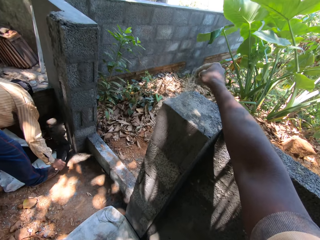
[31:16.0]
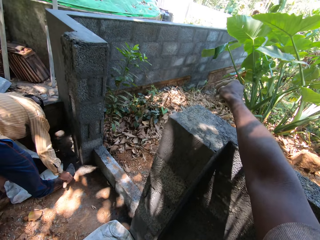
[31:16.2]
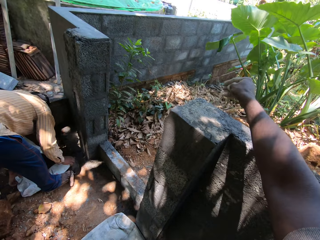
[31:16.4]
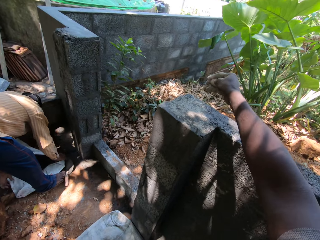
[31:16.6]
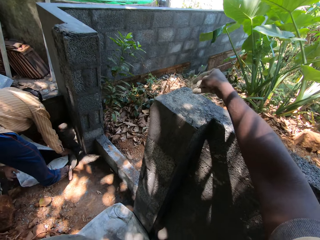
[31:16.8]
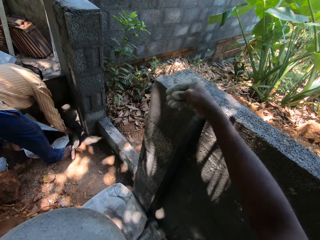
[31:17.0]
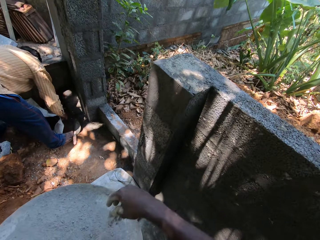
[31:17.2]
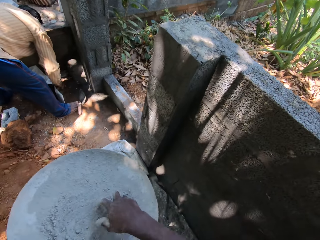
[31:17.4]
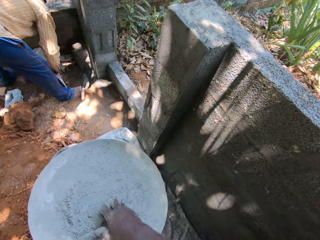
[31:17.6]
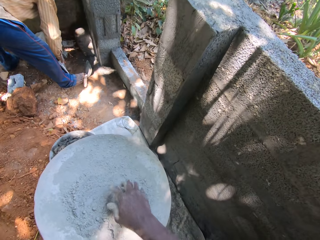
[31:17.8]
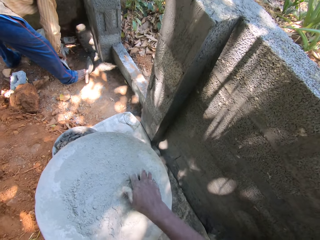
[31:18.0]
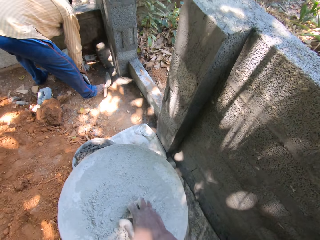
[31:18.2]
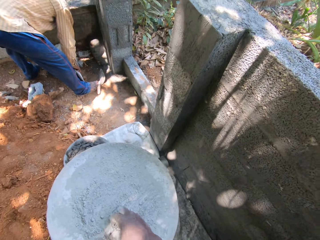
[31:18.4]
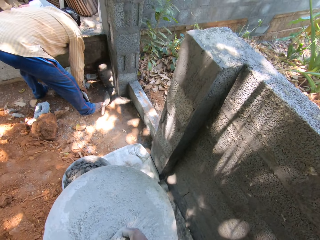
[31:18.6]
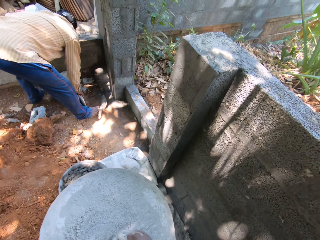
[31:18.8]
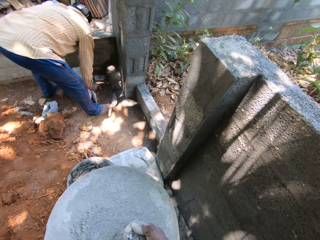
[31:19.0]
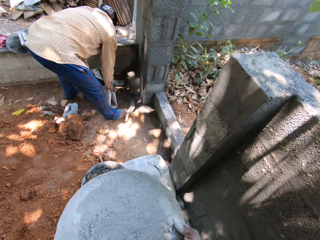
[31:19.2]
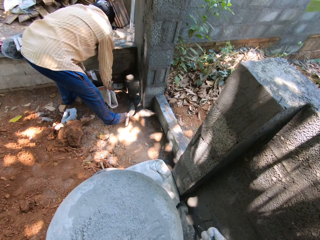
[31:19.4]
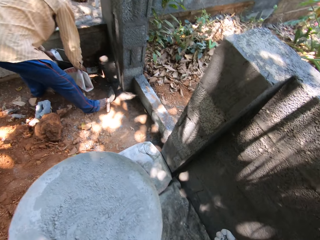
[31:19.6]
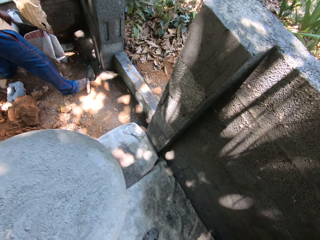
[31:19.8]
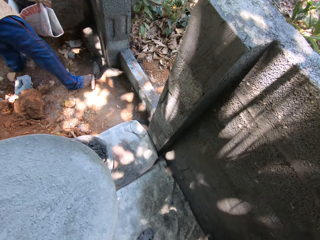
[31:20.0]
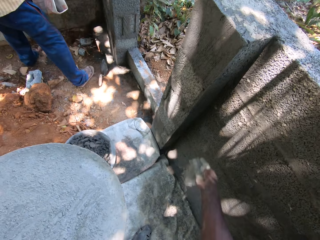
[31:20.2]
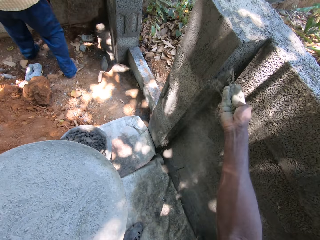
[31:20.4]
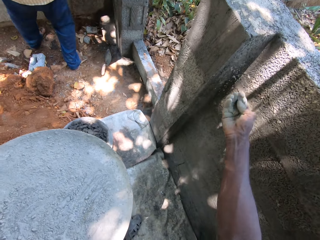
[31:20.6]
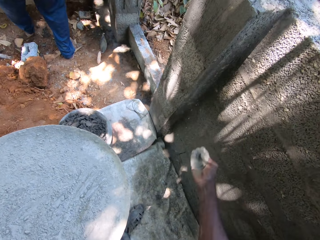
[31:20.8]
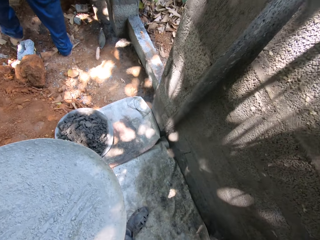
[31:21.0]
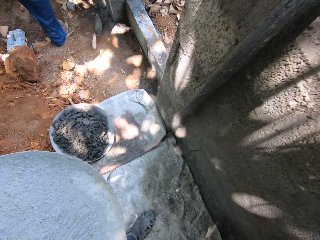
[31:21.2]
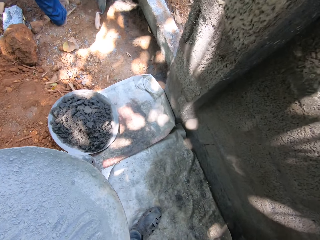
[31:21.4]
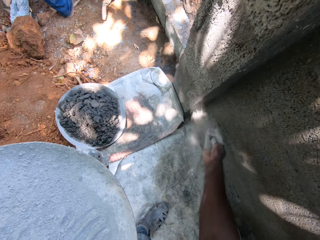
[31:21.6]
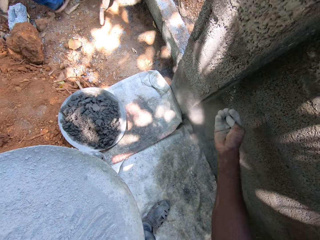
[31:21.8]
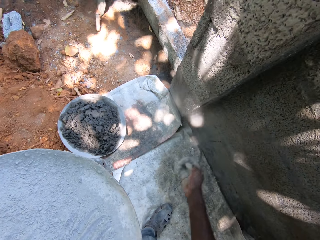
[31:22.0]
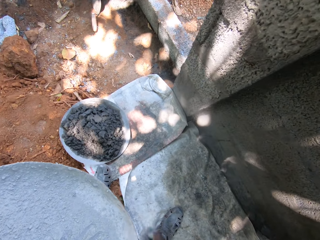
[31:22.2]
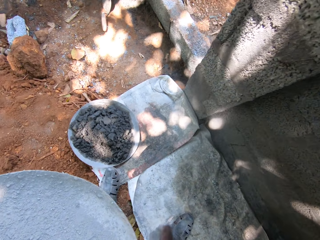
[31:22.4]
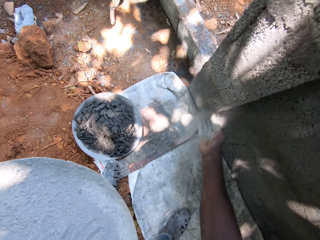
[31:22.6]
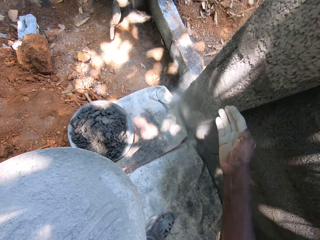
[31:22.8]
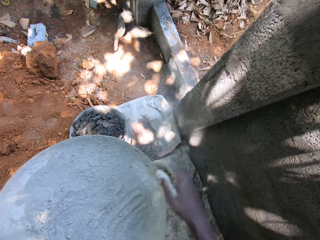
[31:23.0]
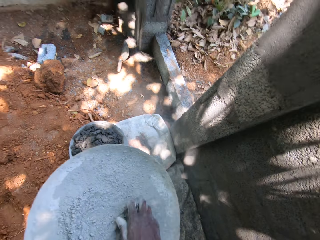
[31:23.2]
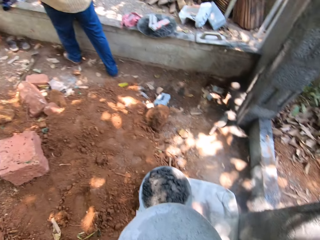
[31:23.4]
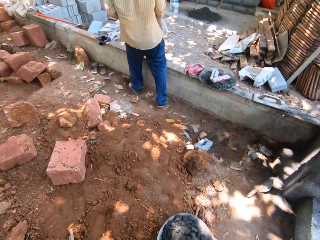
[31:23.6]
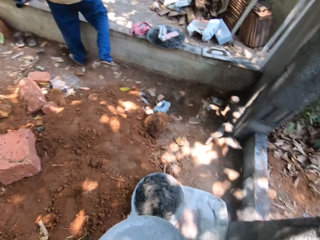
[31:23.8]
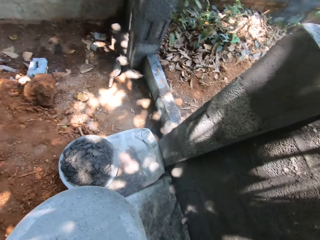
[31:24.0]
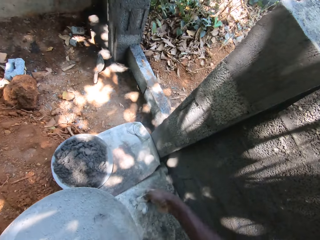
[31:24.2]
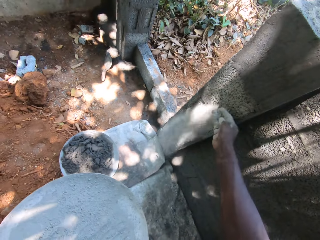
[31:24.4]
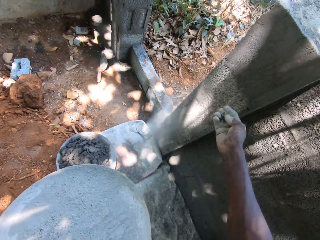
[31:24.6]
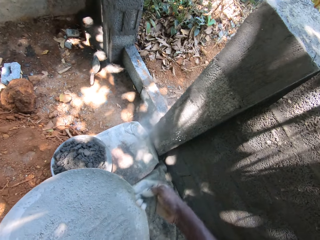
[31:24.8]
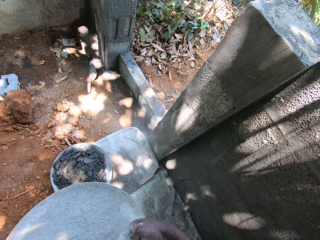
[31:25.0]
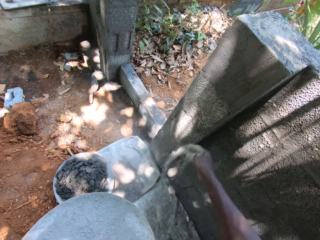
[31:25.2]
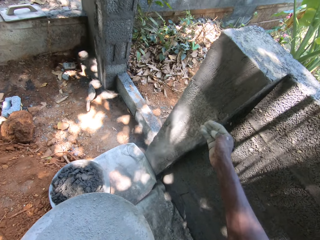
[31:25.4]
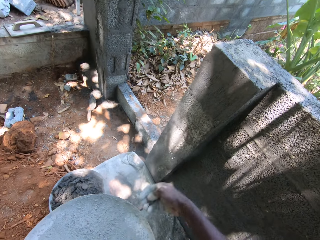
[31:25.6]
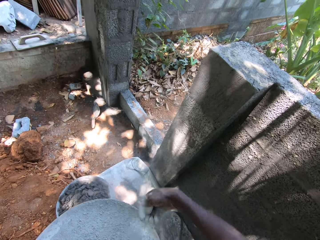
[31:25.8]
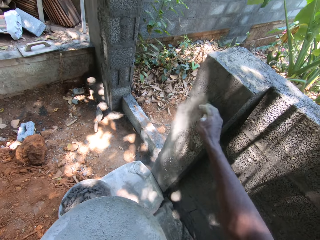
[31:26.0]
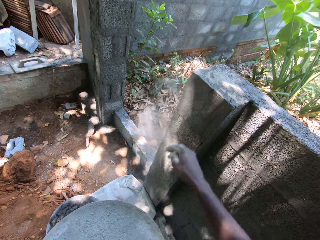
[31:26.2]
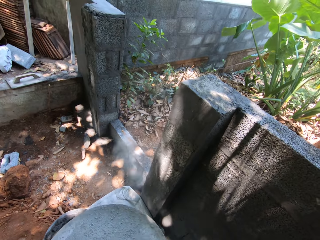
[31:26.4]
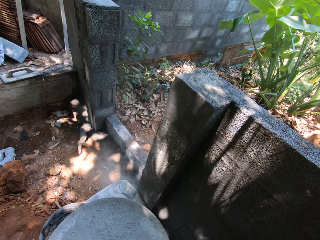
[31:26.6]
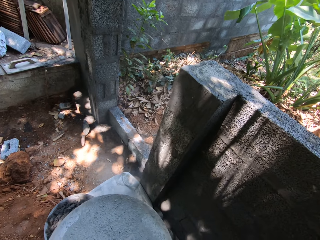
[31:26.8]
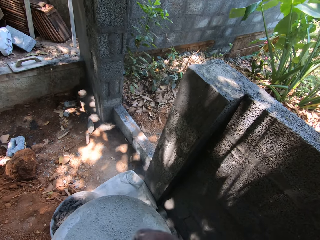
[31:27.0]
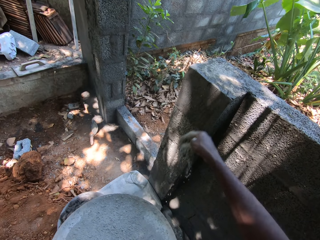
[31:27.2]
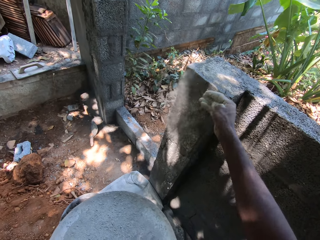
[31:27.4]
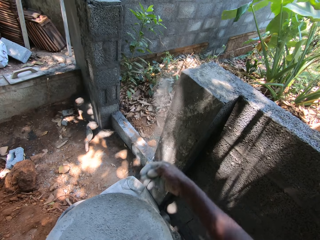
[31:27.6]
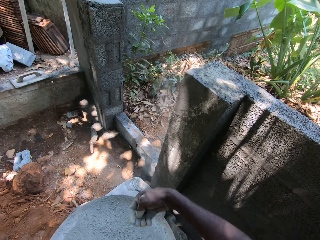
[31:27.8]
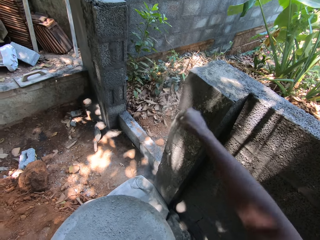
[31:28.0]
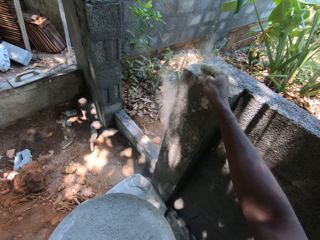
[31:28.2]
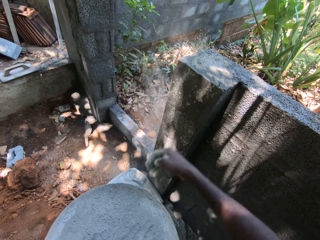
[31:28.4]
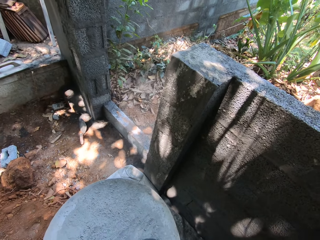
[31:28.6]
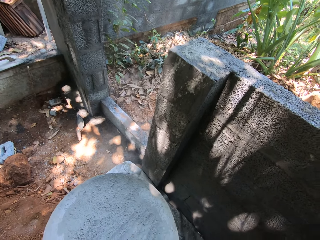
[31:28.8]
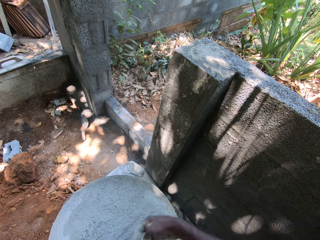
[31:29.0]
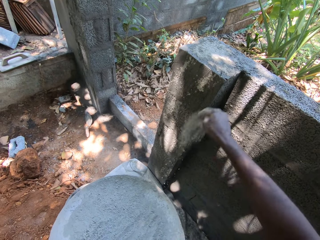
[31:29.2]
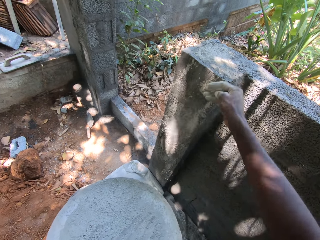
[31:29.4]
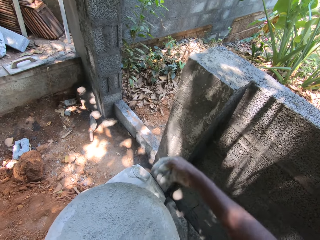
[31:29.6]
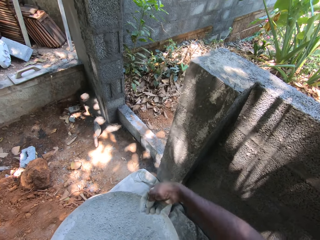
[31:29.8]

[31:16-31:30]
The camera wearer interacts with the man. They collect the sack on the ground. Another man lifts the pile of mortar from the ground with the sack in both hands. The camera wearer sprinkles the cement on the wall. The first man interacts with the camera wearer. The camera wearer interacts with the first man.

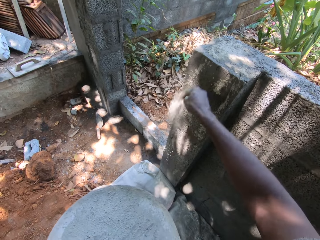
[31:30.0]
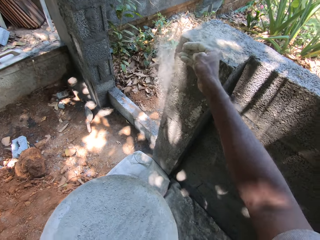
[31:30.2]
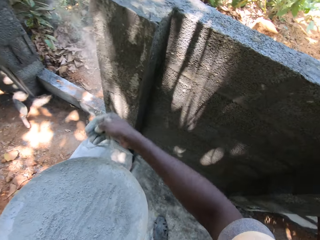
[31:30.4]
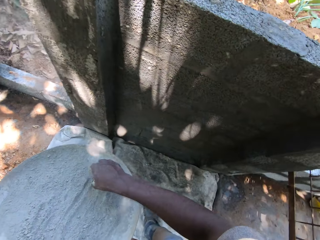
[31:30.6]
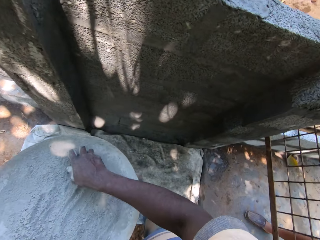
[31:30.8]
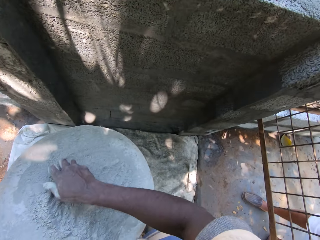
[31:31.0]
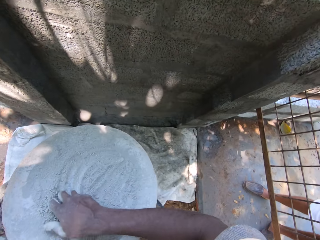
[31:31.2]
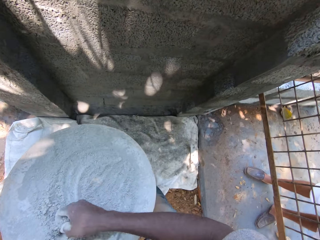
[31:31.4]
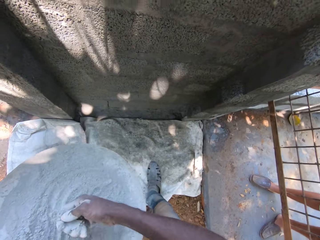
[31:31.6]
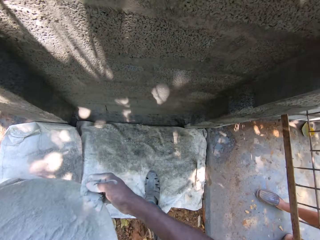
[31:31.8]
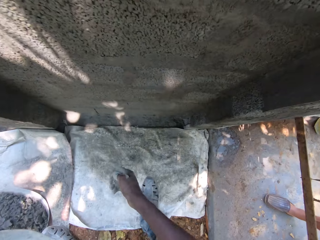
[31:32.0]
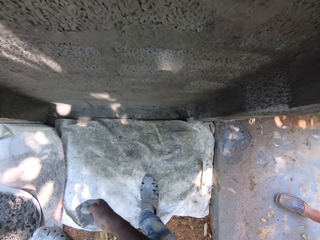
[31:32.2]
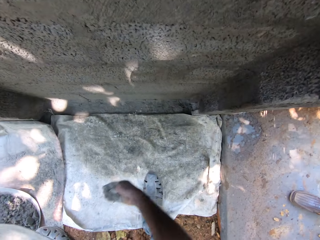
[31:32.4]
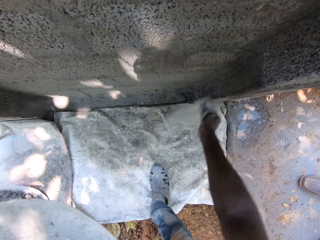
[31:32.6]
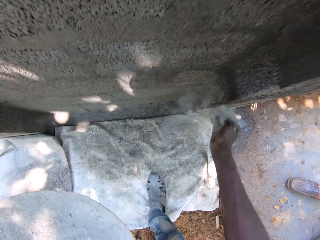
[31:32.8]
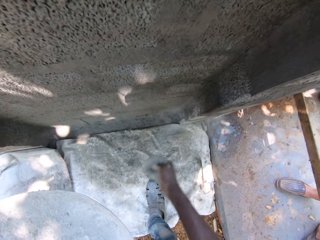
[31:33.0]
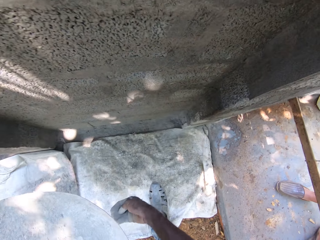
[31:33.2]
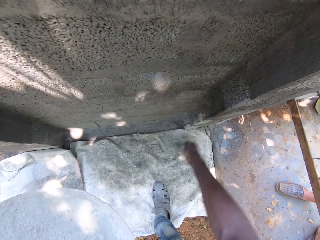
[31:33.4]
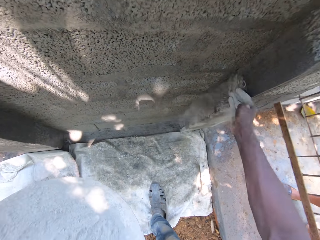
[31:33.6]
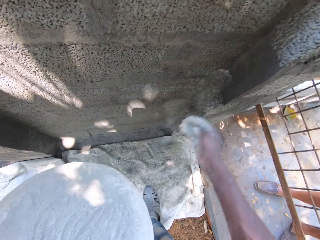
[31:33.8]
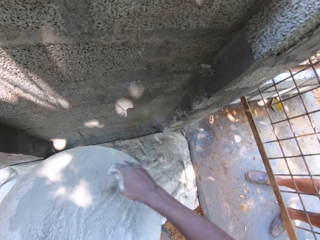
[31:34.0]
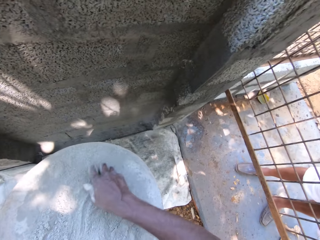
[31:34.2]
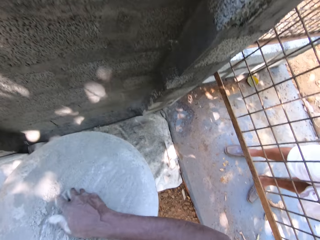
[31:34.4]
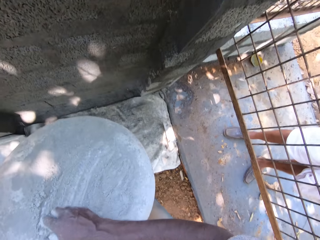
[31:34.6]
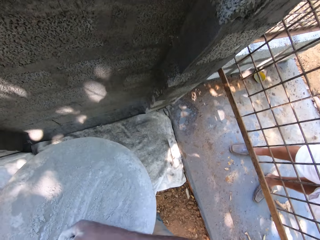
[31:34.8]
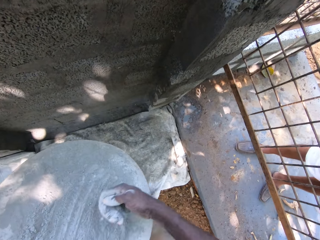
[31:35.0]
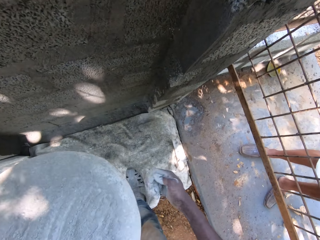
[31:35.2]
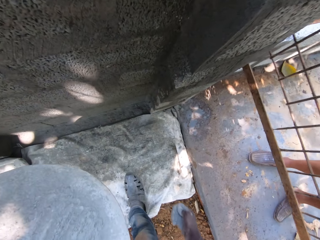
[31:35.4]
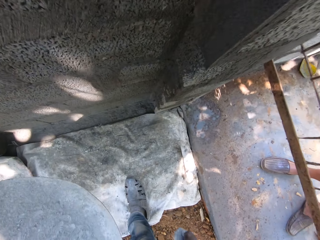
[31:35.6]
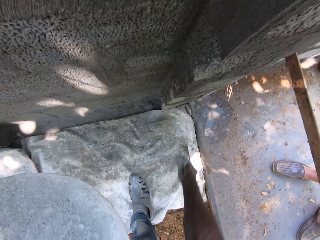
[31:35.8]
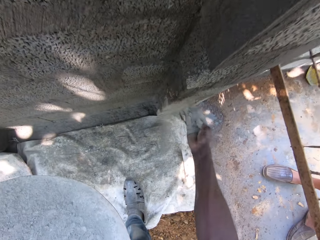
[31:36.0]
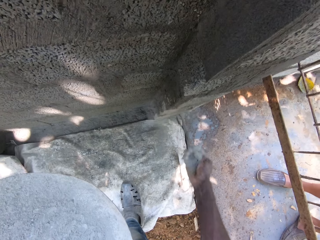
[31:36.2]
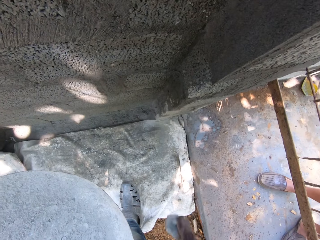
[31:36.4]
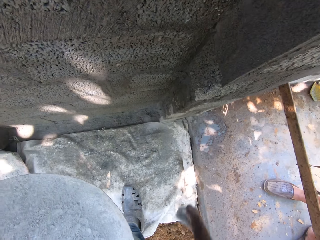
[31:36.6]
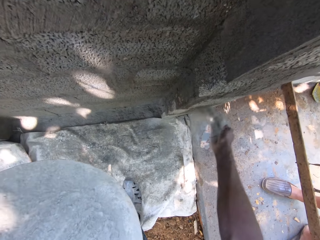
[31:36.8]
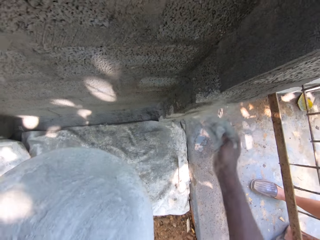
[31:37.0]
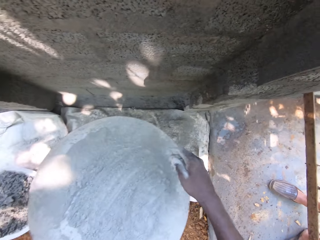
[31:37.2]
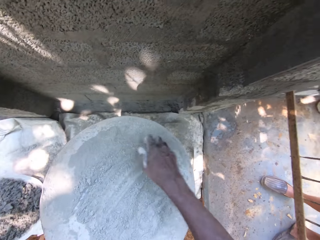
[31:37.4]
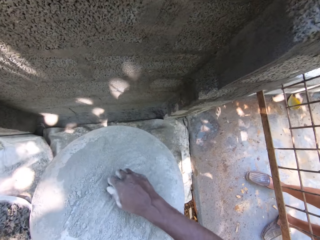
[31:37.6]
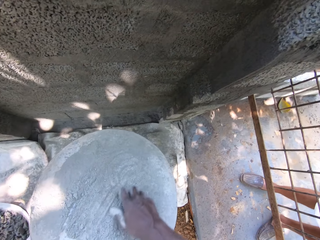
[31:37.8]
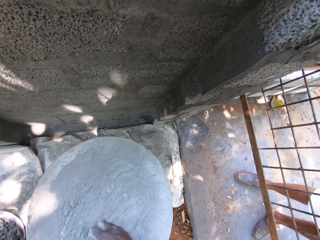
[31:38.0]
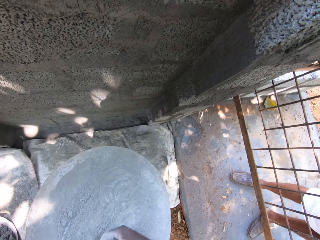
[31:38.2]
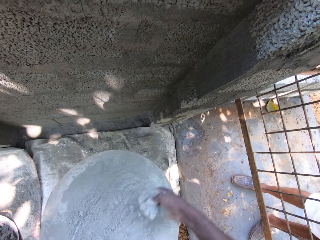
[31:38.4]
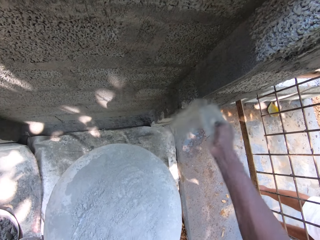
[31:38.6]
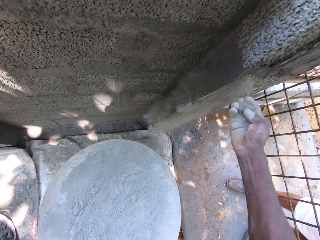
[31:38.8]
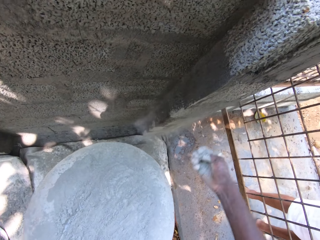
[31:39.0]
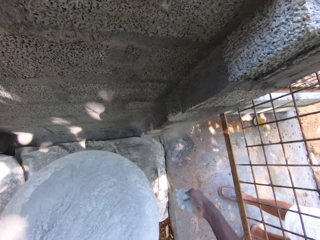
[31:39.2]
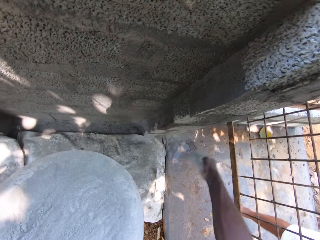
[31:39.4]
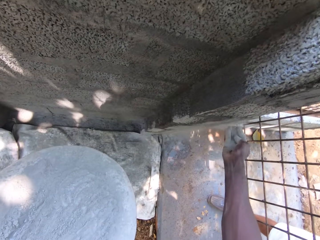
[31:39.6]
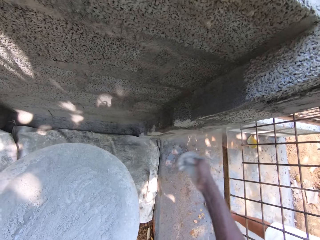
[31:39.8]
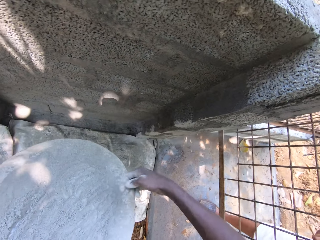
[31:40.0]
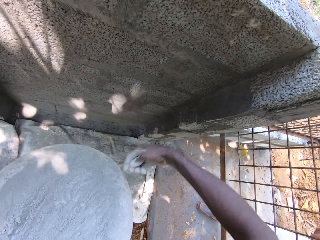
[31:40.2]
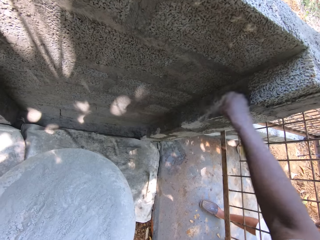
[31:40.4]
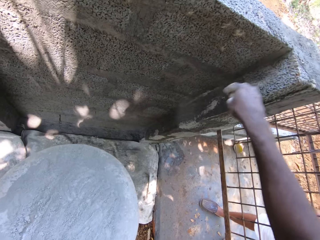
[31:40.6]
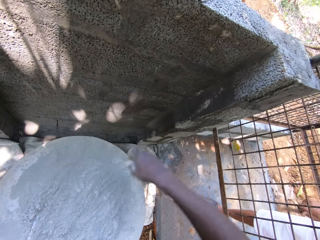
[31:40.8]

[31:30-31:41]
The man interacts with the camera wearer.
